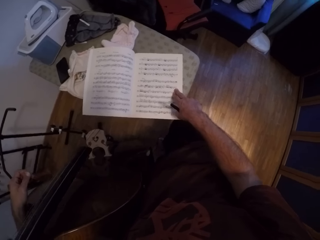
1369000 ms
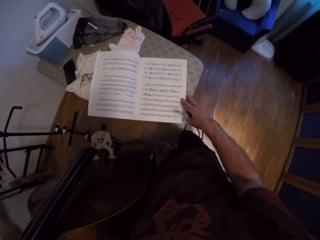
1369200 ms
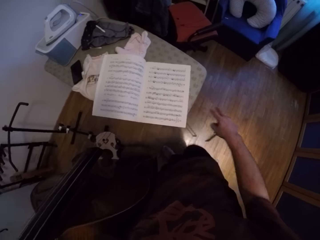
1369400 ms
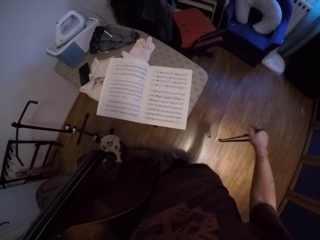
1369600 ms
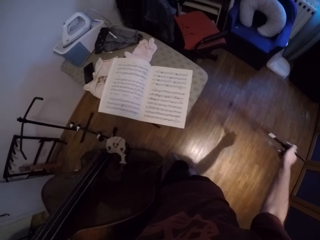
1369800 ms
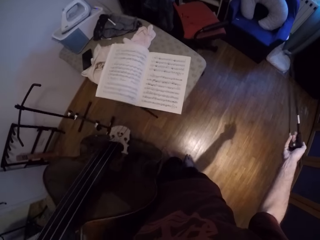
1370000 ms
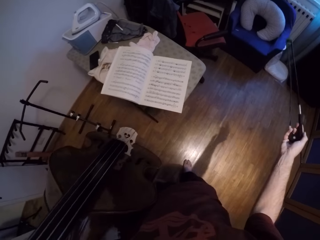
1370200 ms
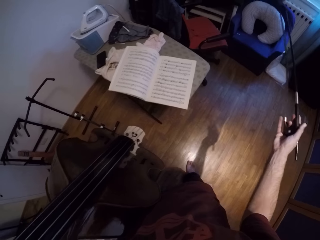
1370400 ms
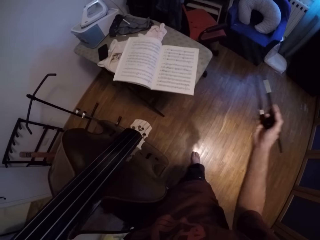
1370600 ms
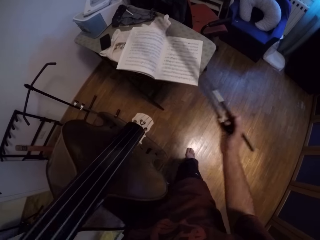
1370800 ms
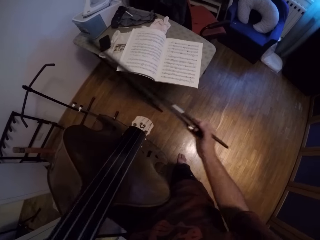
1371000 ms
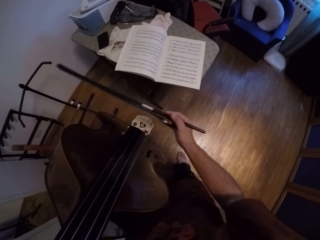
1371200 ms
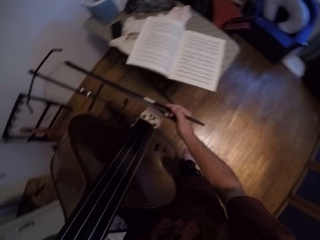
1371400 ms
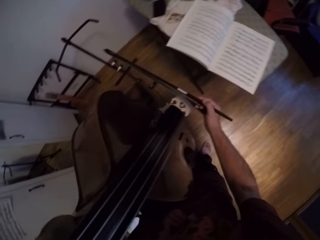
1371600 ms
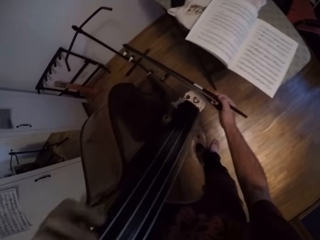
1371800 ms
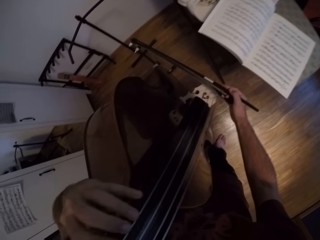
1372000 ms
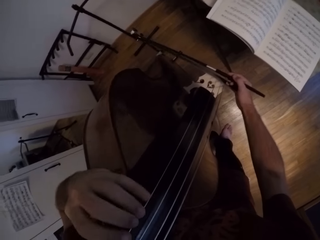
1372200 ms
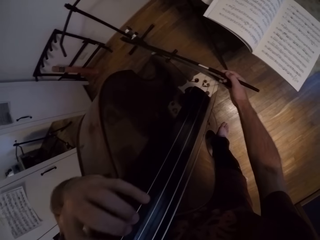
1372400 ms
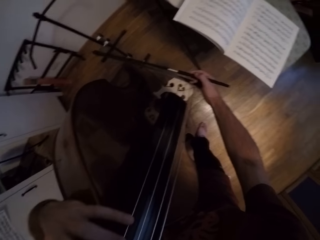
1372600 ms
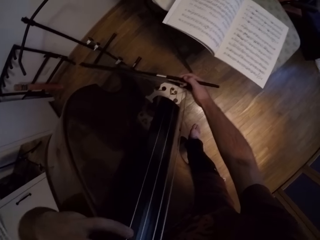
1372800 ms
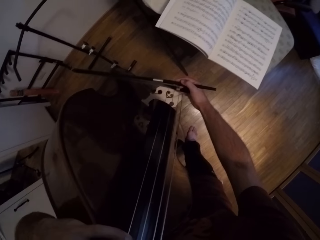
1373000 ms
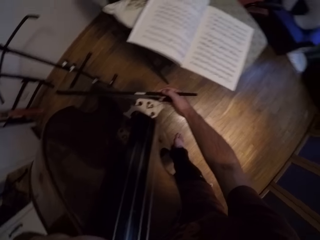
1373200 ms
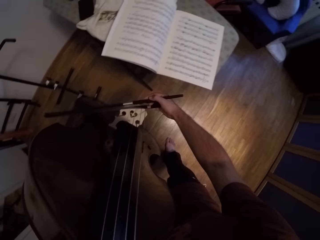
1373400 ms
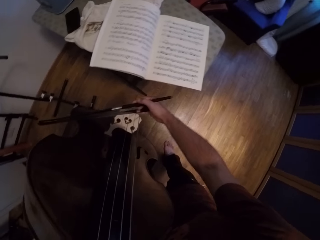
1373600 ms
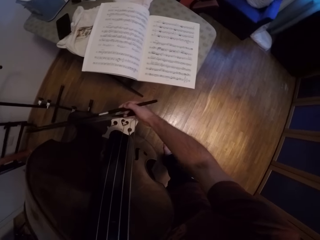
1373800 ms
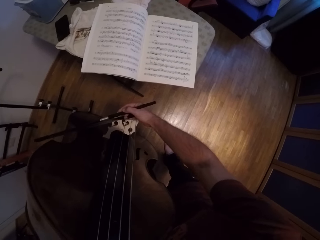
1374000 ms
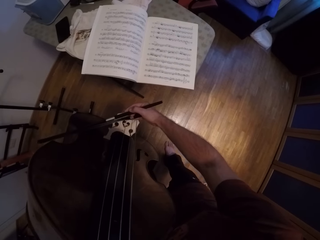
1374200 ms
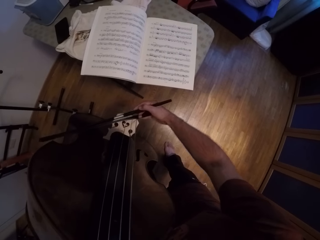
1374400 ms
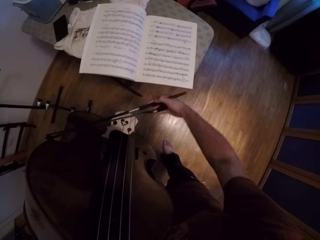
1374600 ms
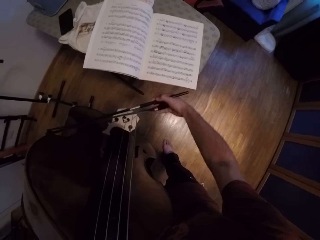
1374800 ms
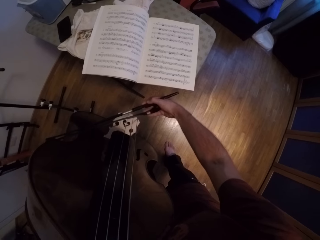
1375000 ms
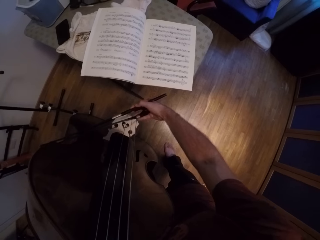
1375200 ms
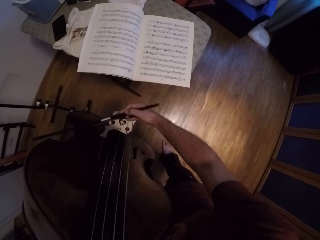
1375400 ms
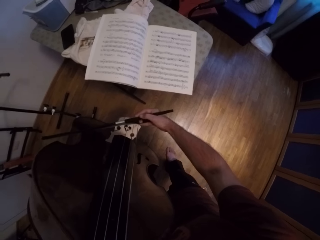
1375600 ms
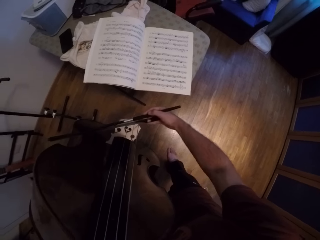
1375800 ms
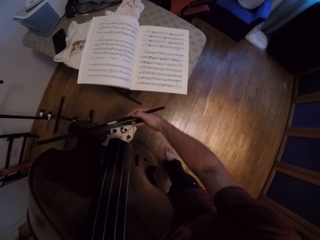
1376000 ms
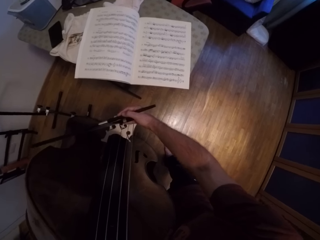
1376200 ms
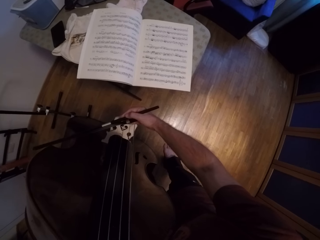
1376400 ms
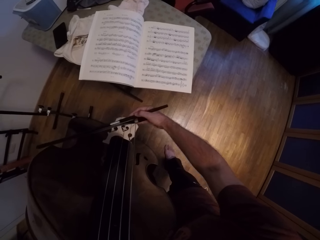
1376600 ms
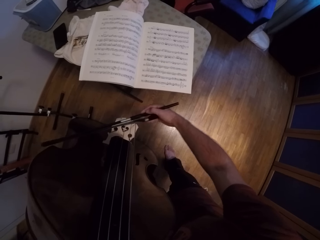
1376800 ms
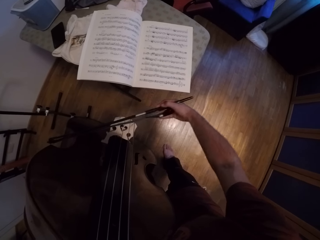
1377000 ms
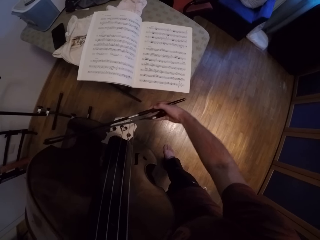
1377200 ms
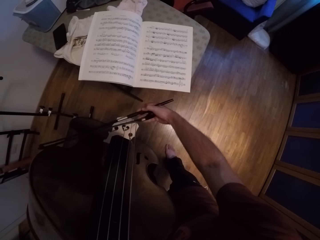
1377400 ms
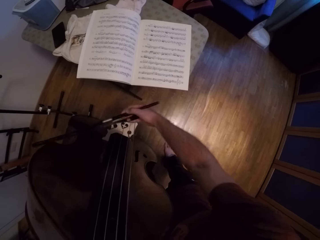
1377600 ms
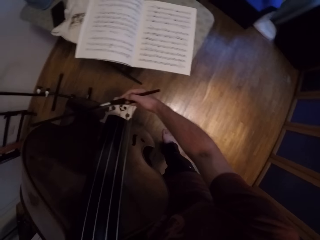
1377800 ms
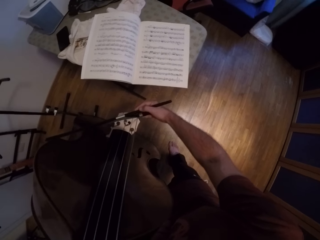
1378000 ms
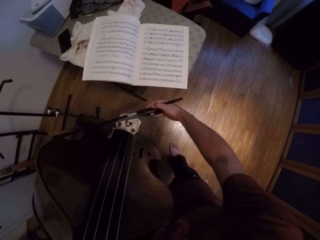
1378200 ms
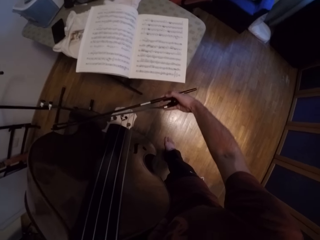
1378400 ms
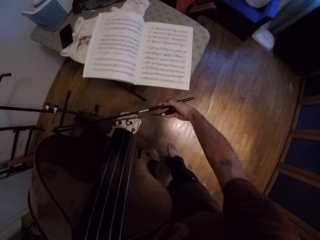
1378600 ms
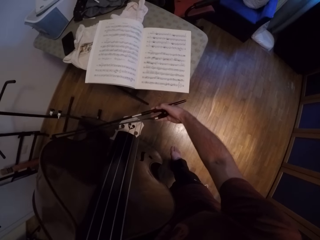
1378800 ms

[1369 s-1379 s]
The camera wearer holds the jules pajeot in his right hand. He plays the violin or guitar.

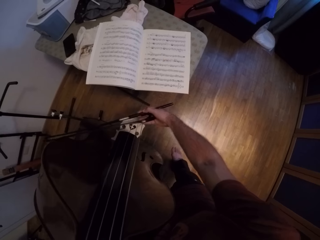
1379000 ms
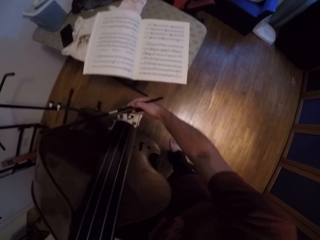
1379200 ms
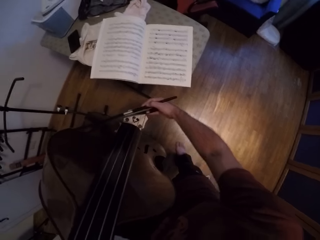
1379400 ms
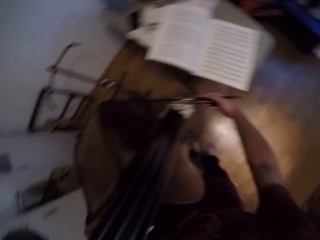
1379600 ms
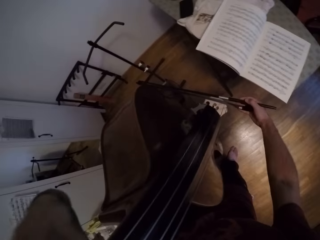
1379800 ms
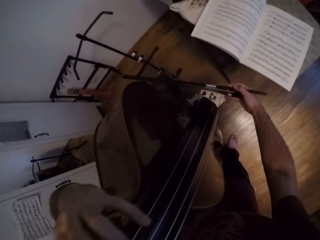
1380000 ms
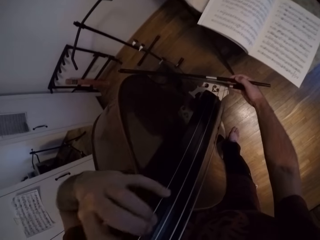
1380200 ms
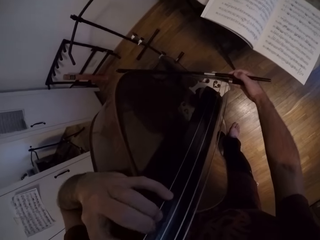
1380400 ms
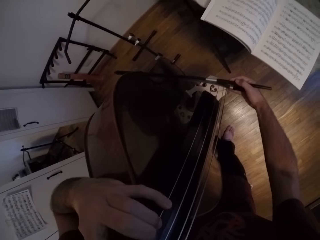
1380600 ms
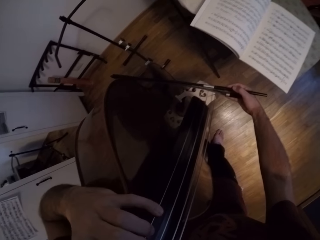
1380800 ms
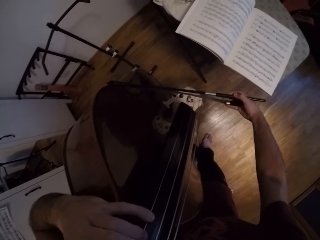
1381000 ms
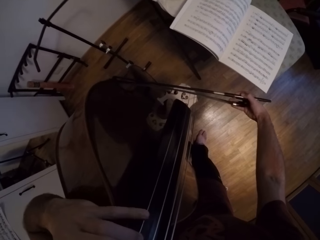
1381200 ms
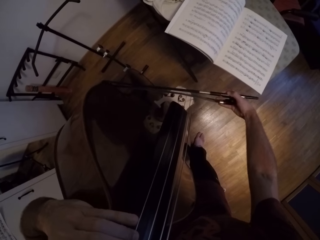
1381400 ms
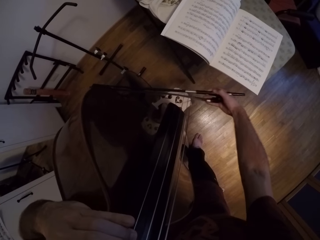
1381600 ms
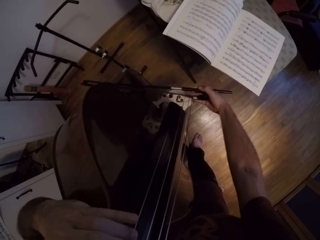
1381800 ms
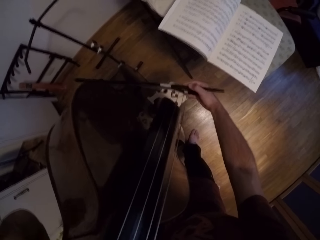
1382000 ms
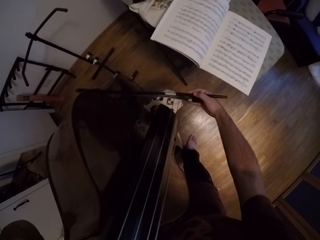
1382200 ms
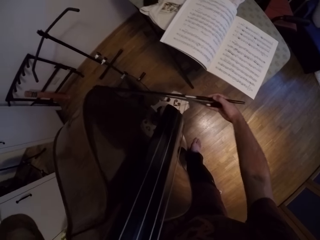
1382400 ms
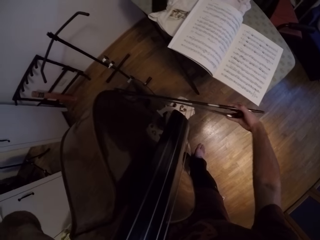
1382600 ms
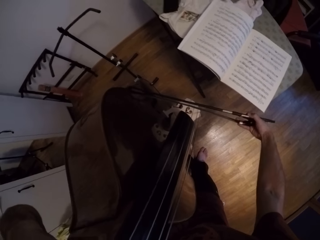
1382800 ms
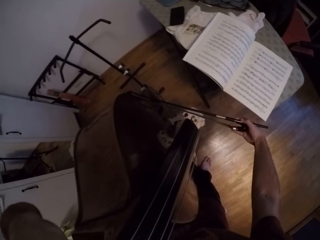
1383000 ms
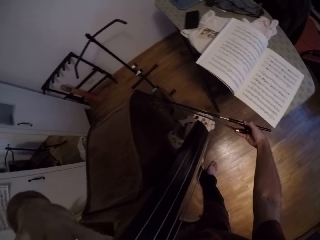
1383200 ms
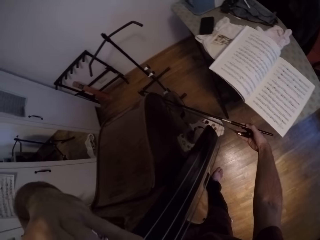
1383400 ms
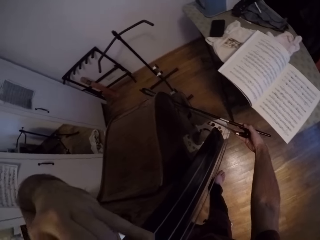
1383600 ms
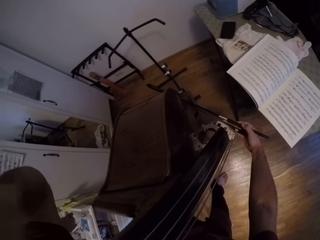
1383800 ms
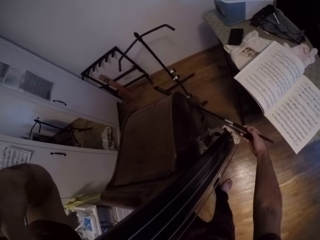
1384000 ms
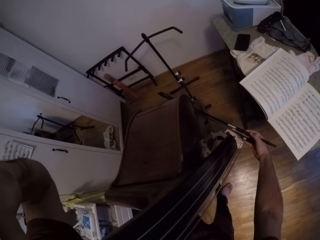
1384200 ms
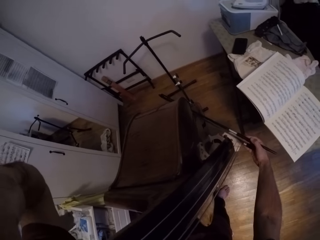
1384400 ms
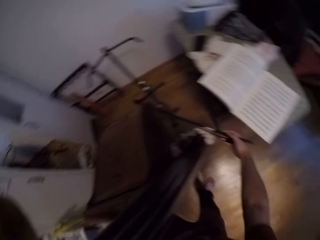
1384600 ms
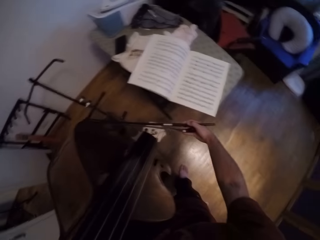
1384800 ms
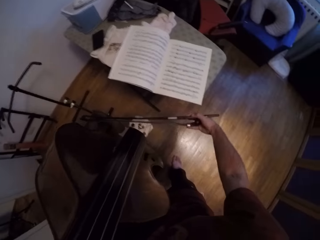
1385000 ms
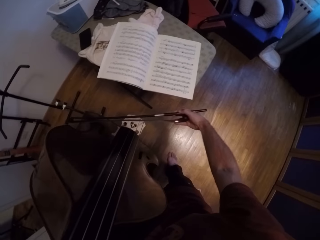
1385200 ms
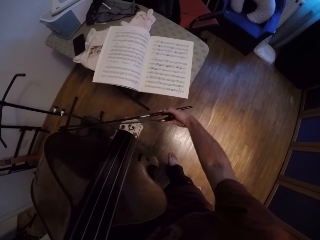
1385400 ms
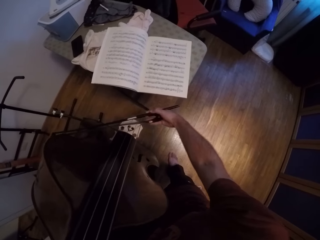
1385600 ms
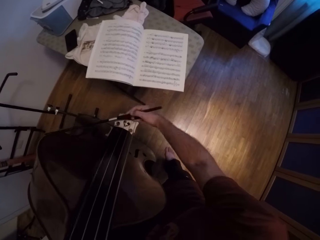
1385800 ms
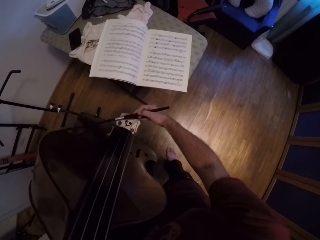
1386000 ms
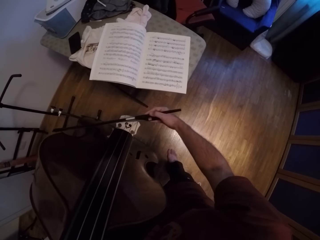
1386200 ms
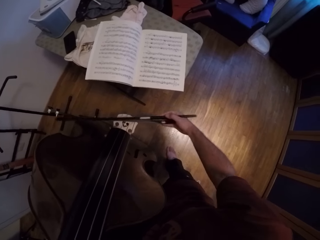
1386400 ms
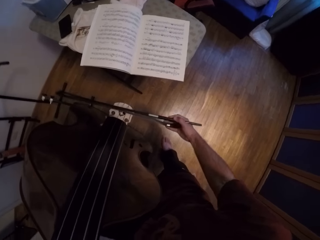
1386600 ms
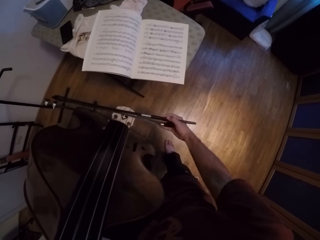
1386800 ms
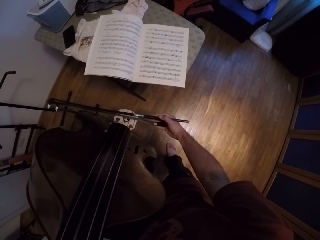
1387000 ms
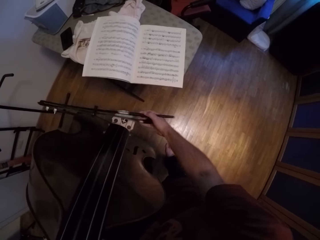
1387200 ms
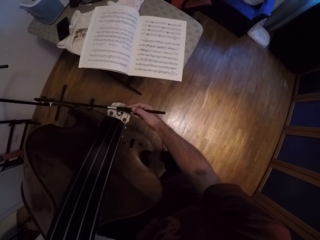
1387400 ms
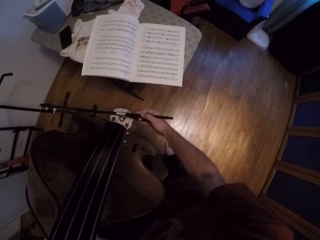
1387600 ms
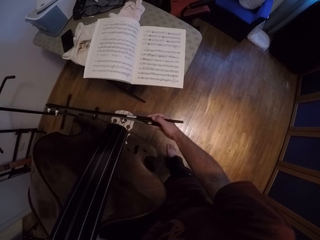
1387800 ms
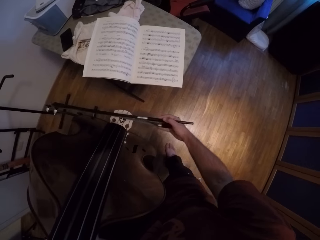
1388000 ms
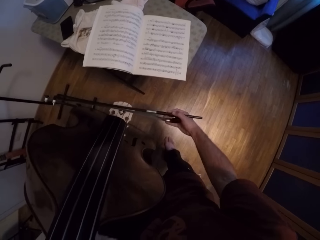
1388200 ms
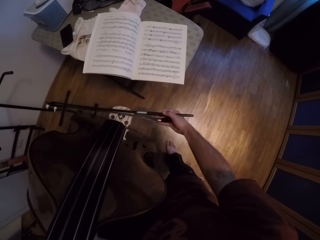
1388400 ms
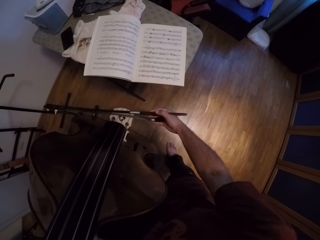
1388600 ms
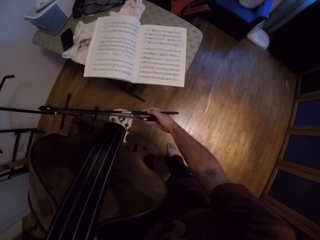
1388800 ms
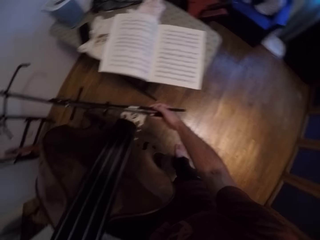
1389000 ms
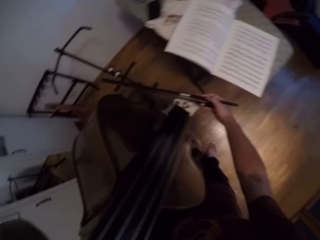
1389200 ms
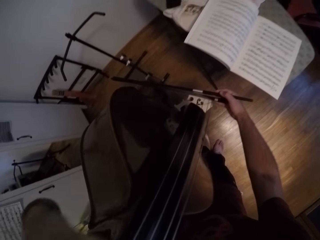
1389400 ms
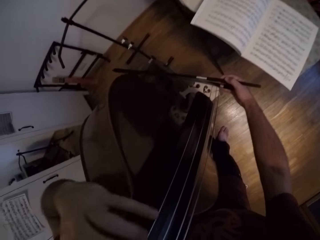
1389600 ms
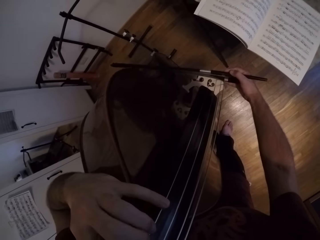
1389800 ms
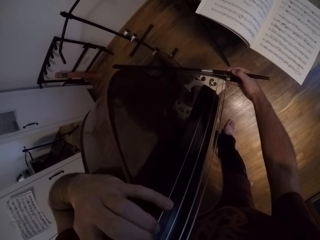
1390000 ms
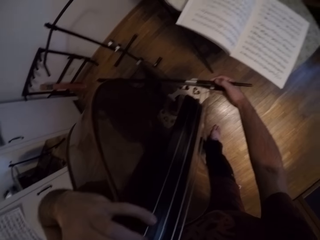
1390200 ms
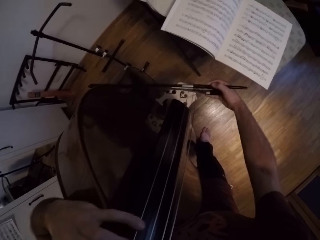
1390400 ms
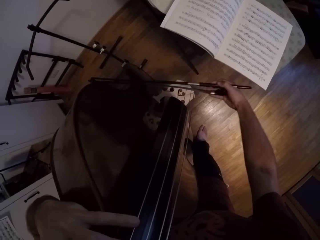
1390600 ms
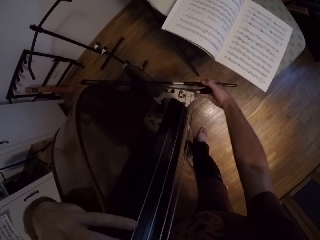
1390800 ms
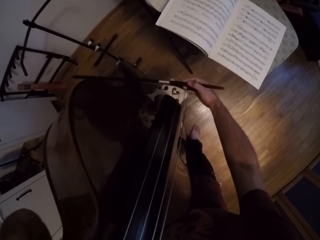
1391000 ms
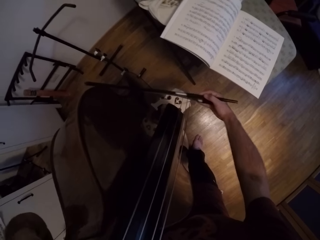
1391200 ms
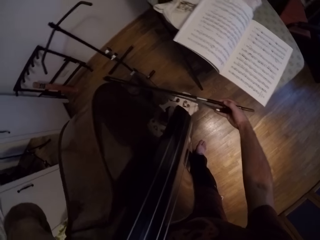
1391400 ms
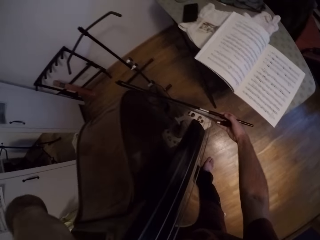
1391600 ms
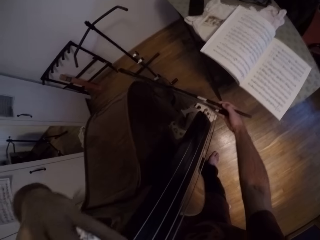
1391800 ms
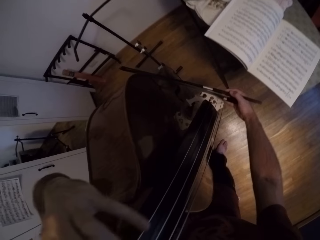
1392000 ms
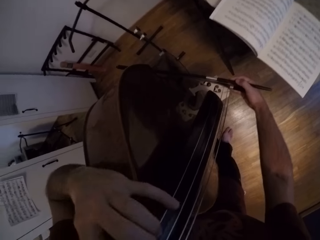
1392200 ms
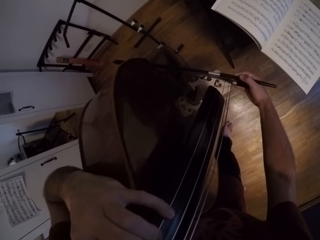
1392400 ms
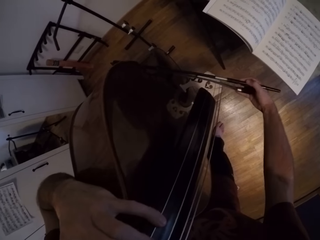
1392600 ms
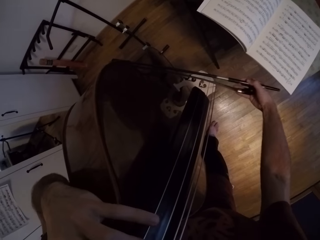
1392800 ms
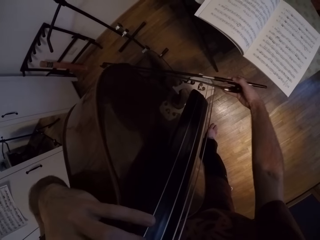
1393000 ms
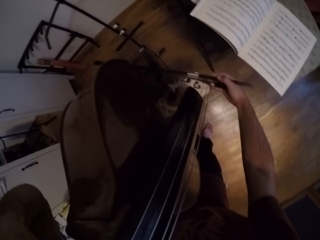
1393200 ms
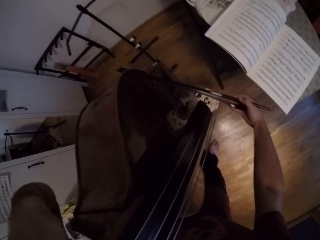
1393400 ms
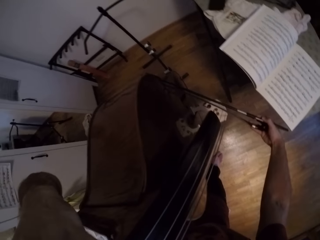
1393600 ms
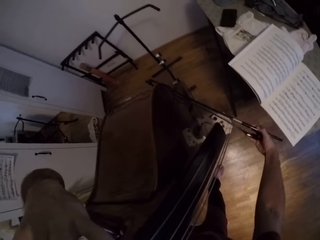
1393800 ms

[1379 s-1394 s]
The camera wearer plays the strings with his left hand on the violin. He plays the strings with his left hand on the violin again. He plays the violin.
